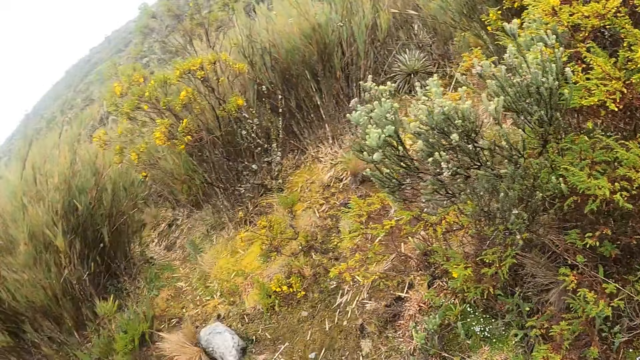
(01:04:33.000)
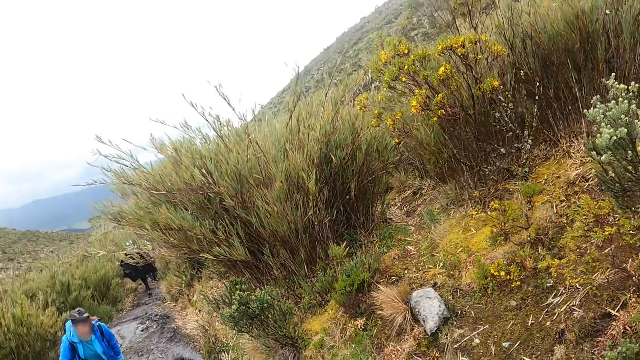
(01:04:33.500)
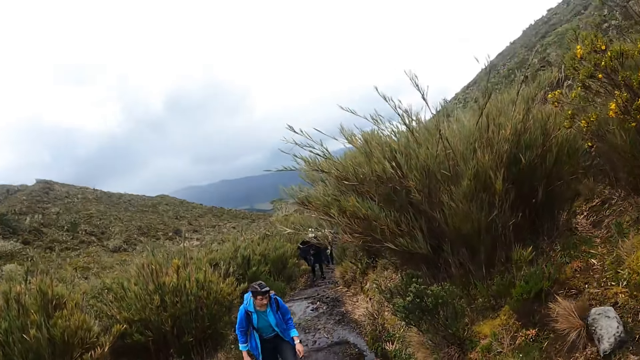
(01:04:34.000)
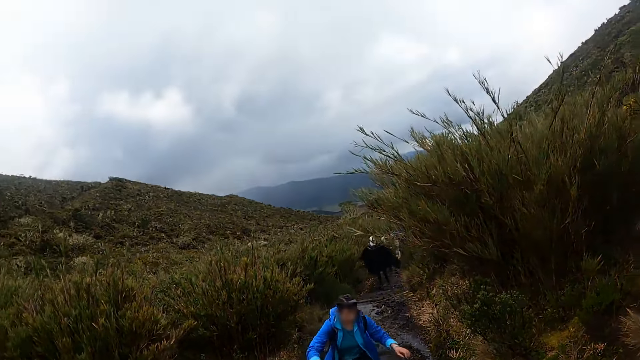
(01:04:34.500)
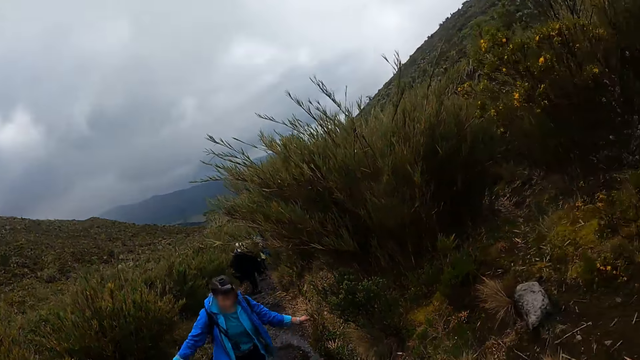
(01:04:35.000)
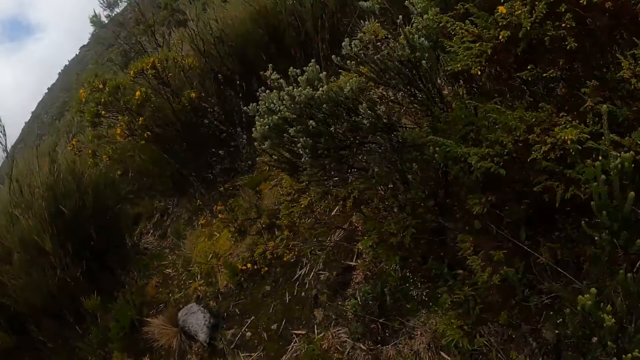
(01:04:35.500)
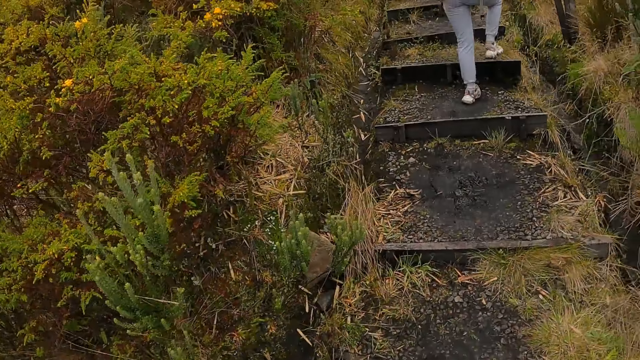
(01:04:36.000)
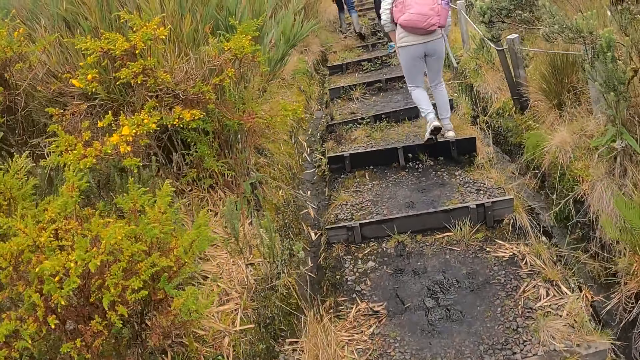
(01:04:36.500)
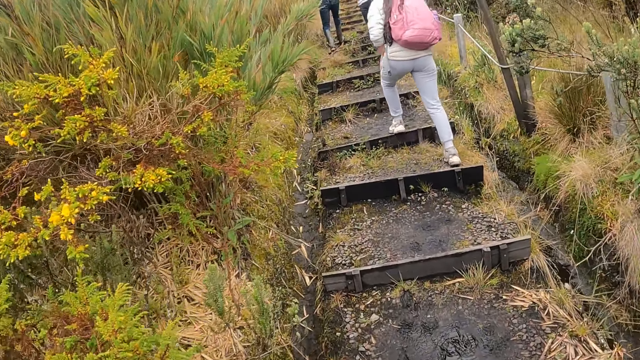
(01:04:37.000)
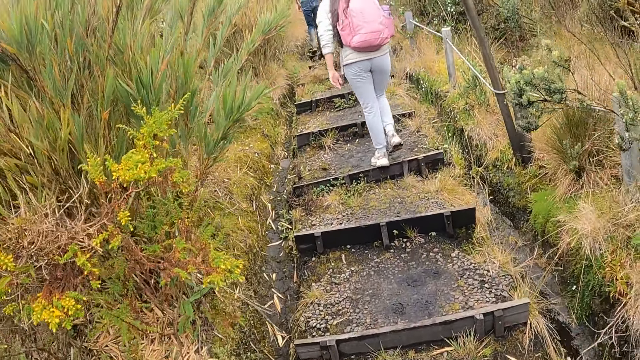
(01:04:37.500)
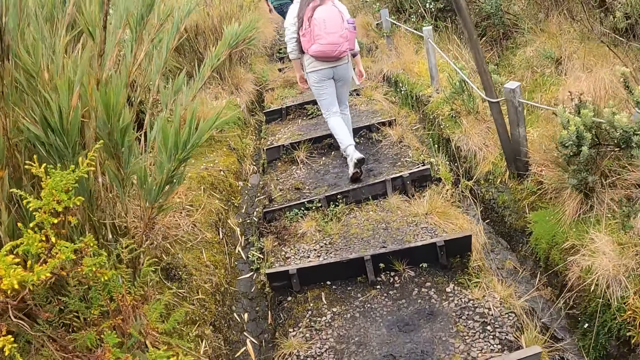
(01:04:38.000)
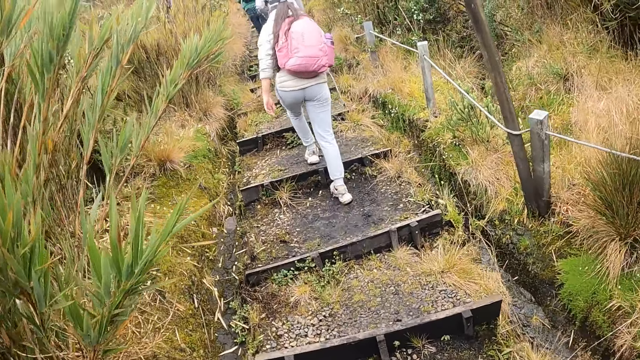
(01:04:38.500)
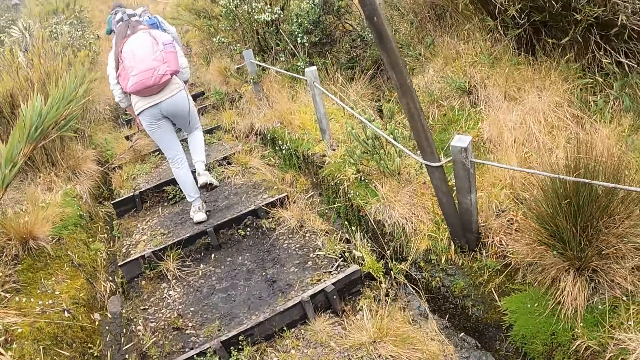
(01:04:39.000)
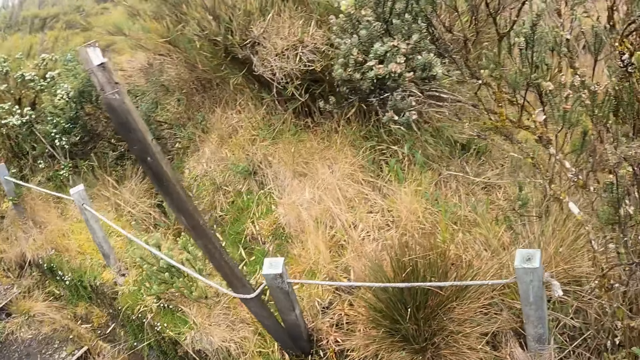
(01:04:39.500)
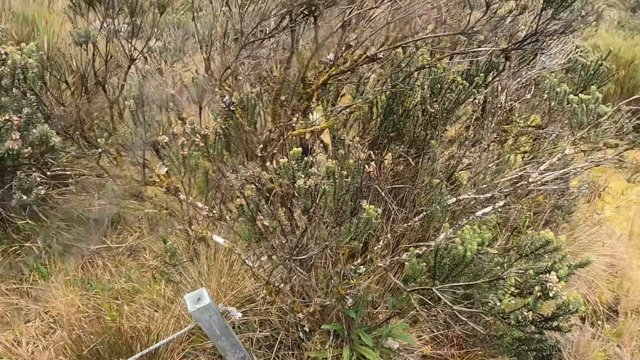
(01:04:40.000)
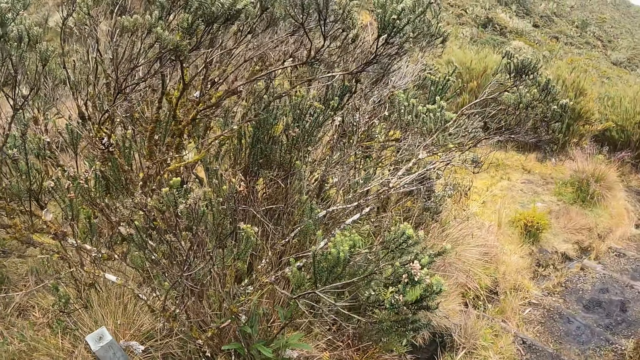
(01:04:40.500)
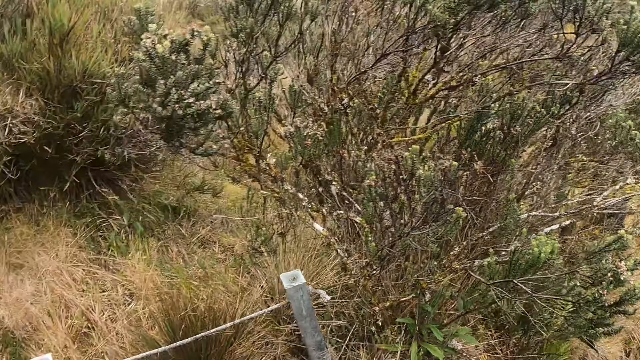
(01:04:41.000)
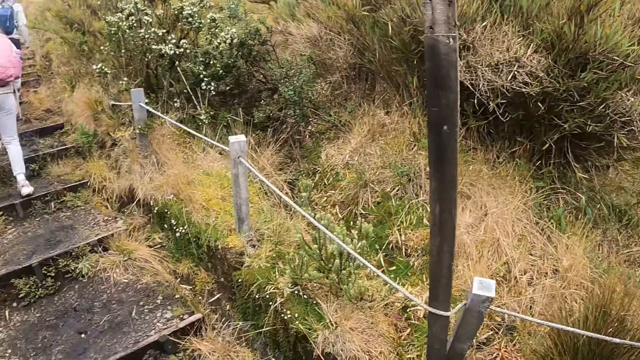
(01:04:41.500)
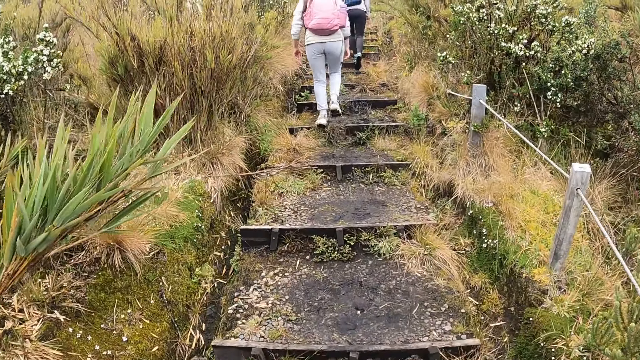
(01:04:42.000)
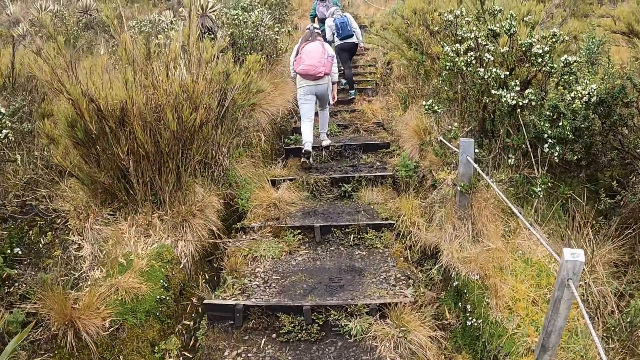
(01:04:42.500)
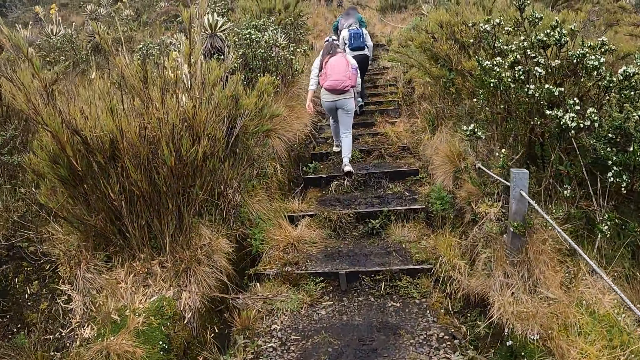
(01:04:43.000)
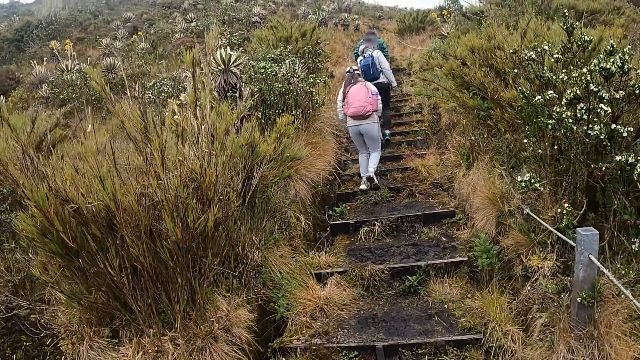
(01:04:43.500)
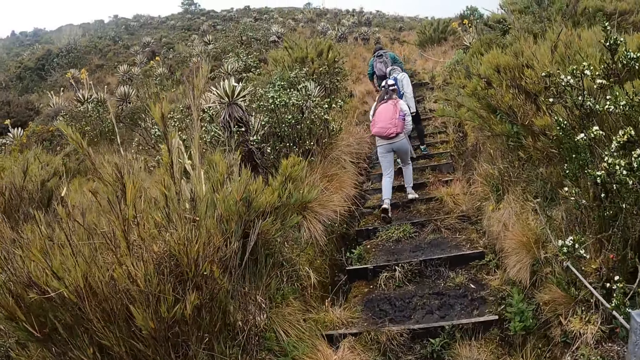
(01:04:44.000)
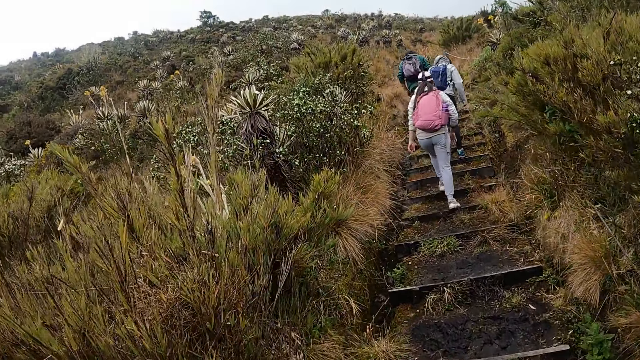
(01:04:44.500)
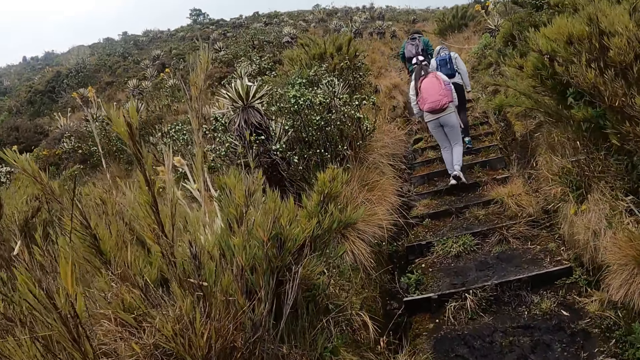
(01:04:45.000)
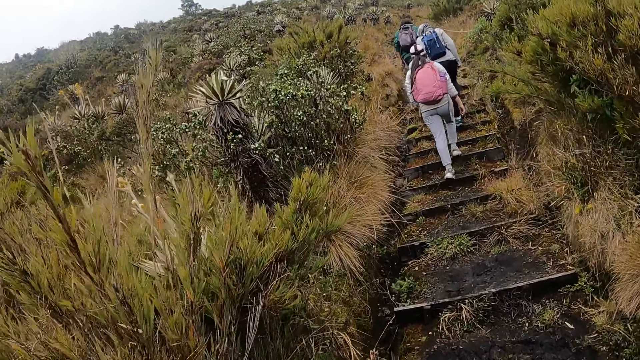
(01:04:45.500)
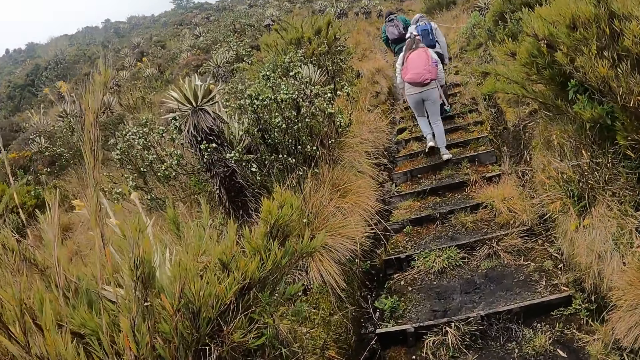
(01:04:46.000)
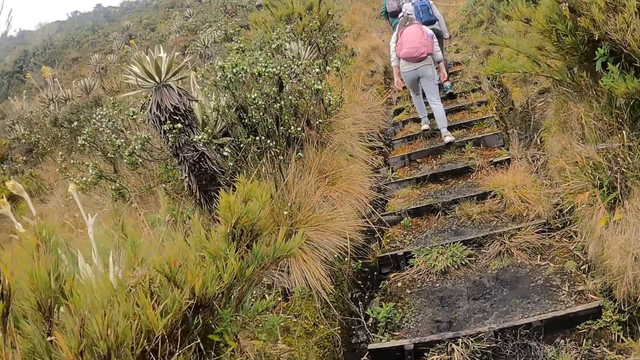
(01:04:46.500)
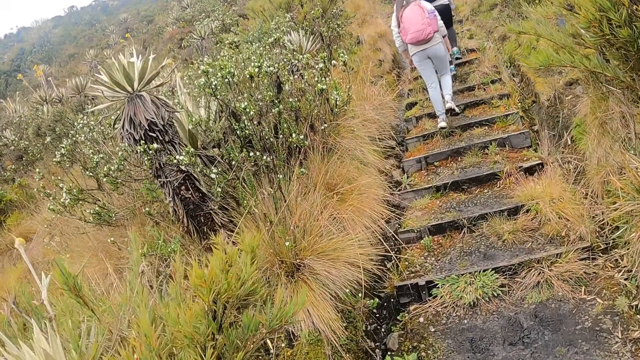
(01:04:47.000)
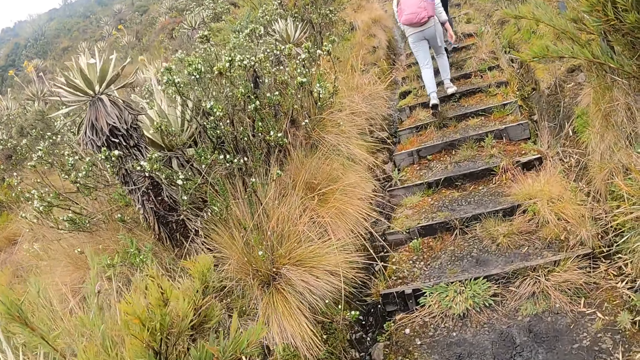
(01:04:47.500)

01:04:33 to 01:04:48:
The camera wearer looks at a woman. They look around the field. They hike with a man, another woman and a third woman on the field. They look around the field. They hike with the man, the second woman and the third woman on the field.

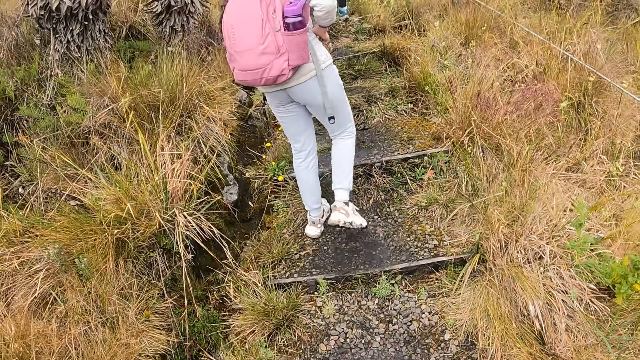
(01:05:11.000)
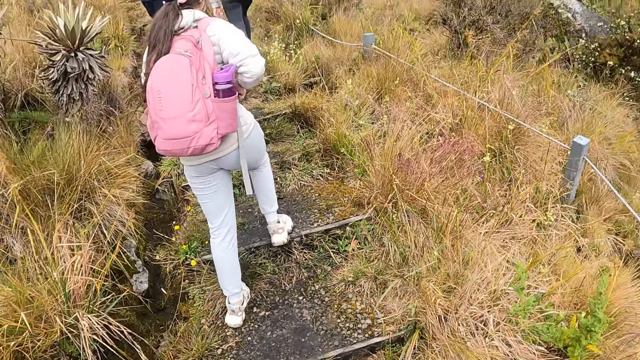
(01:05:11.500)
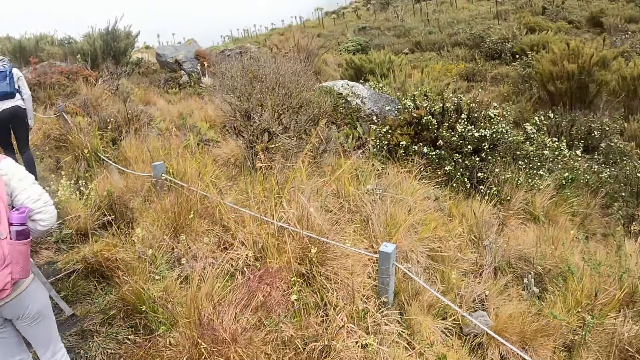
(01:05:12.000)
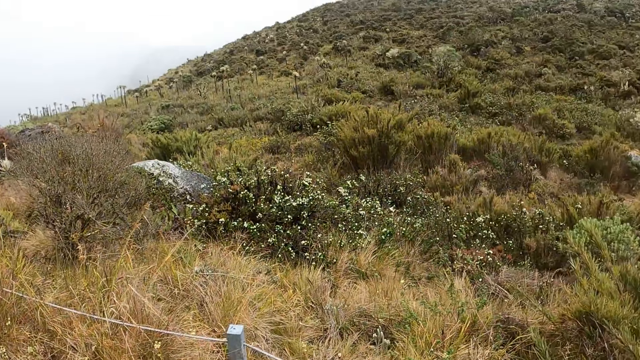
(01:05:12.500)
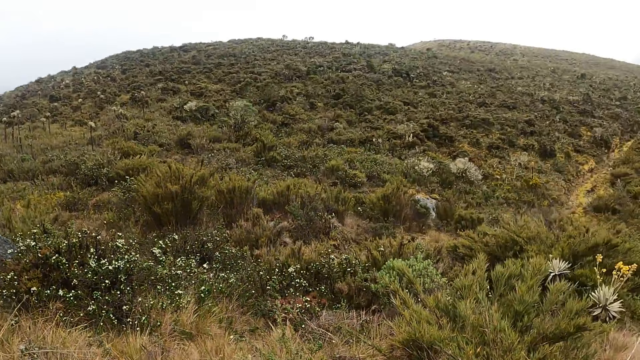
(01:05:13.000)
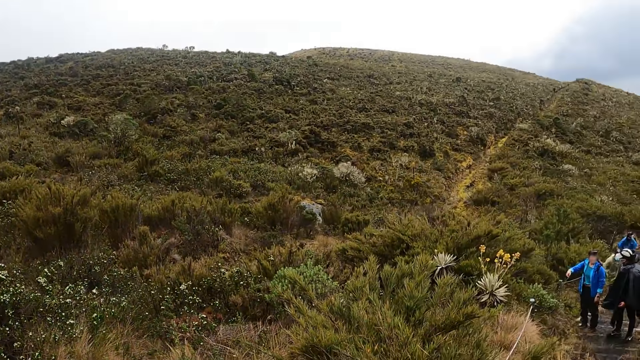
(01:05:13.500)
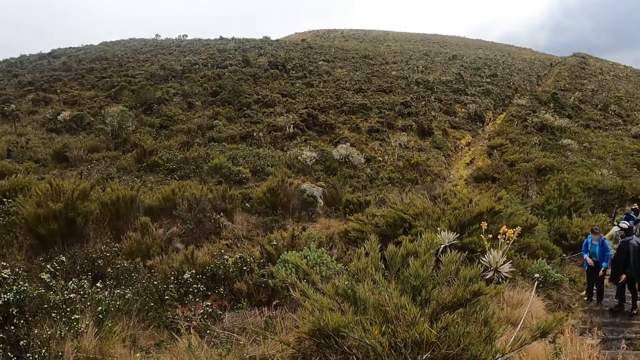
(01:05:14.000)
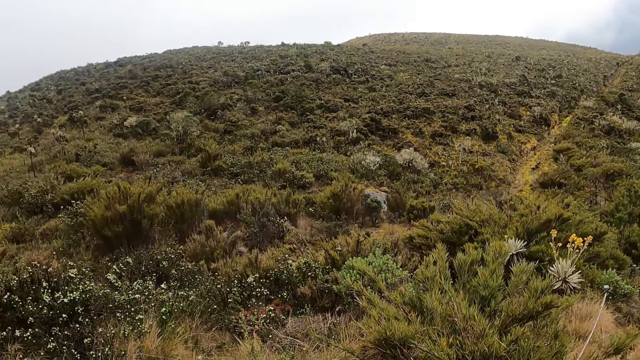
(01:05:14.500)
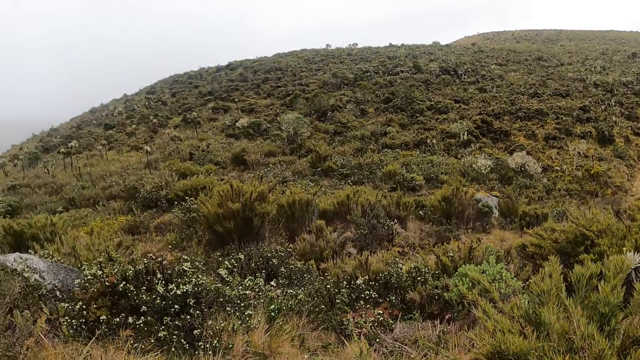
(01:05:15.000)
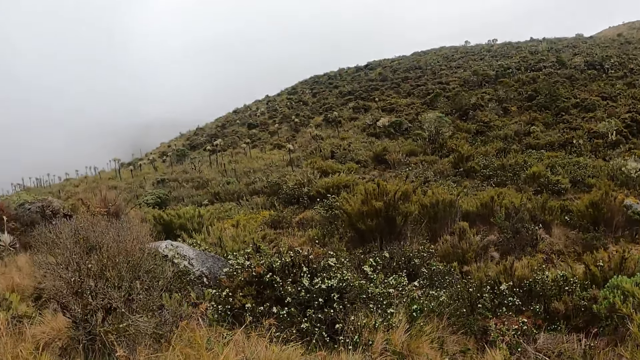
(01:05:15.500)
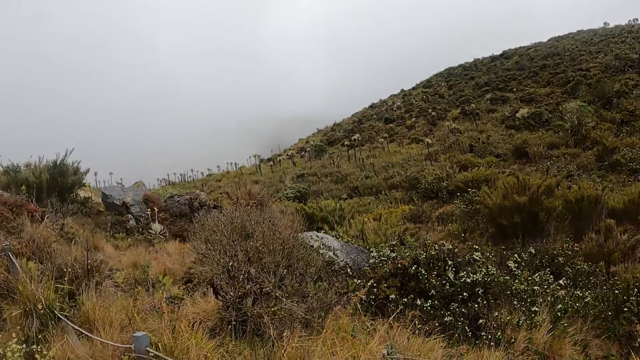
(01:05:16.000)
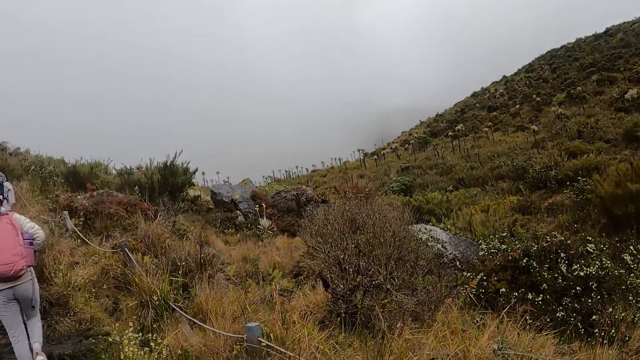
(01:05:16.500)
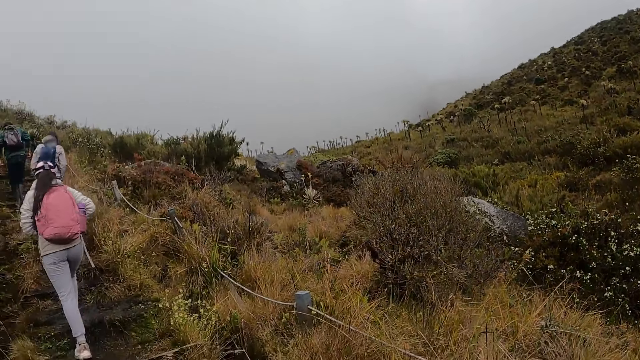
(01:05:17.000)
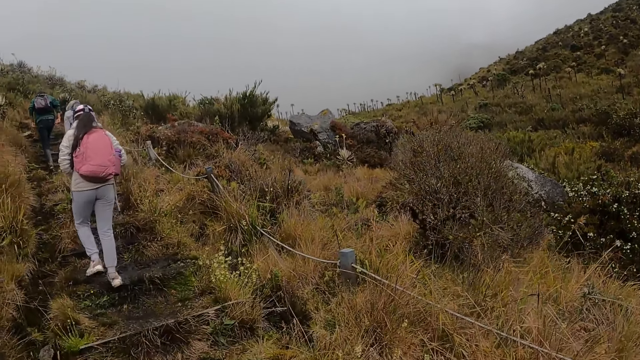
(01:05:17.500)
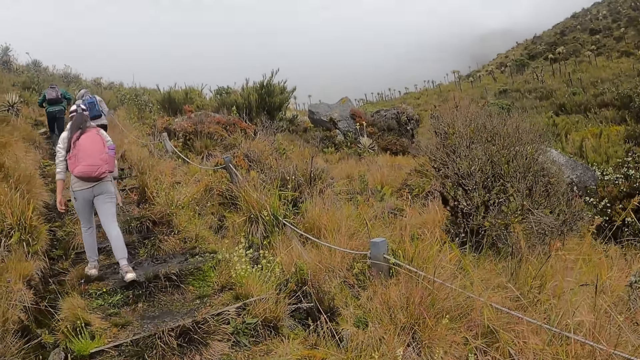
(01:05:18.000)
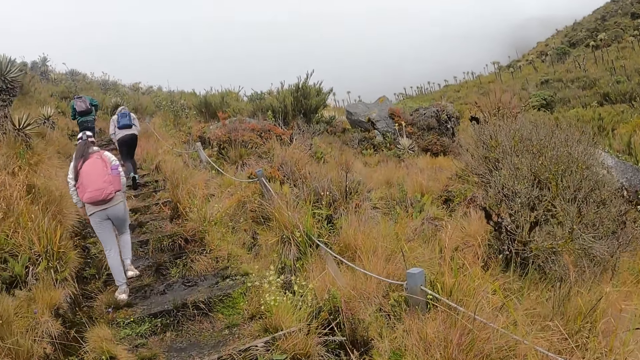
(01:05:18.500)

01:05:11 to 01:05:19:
The camera wearer looks around the field. They scan ahead to the hills.
